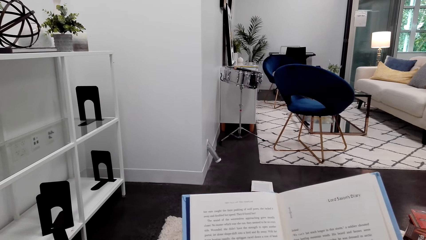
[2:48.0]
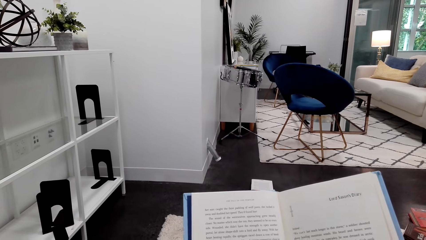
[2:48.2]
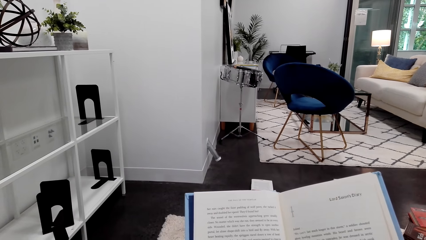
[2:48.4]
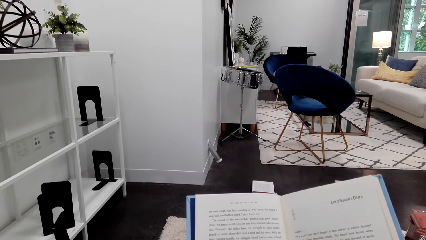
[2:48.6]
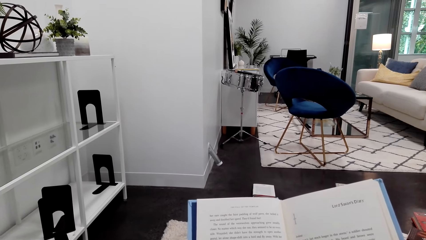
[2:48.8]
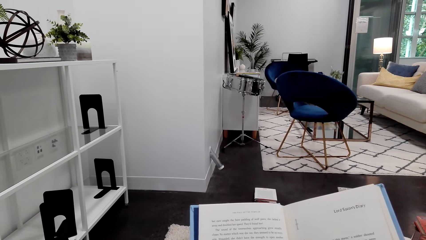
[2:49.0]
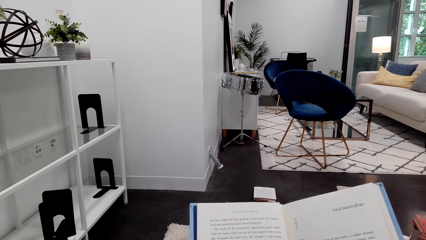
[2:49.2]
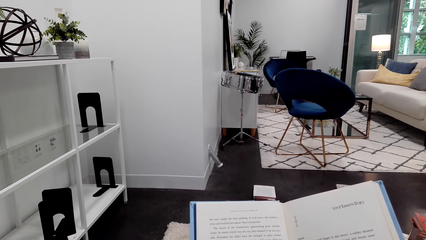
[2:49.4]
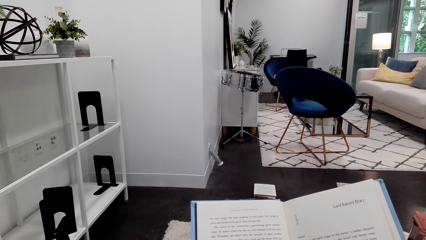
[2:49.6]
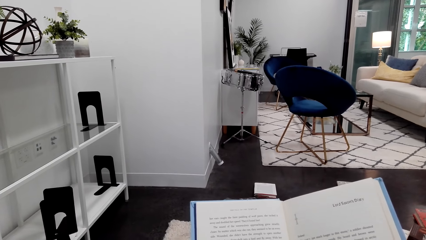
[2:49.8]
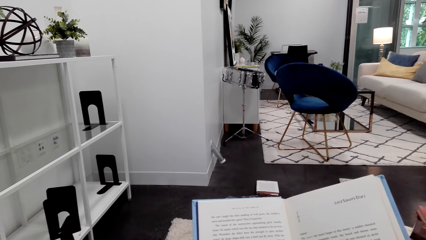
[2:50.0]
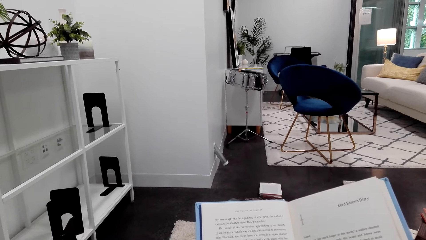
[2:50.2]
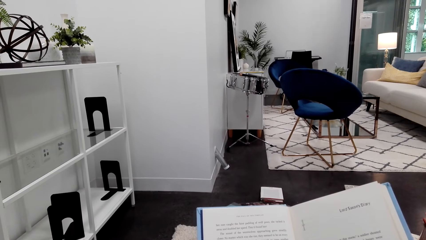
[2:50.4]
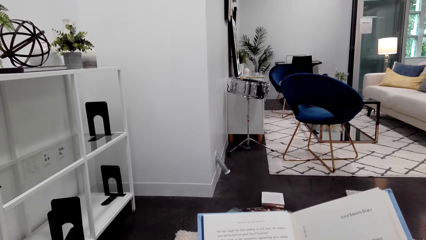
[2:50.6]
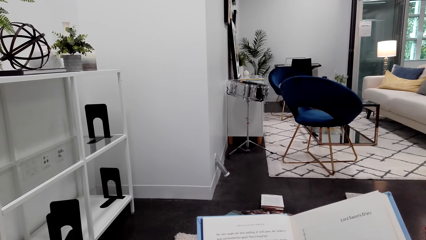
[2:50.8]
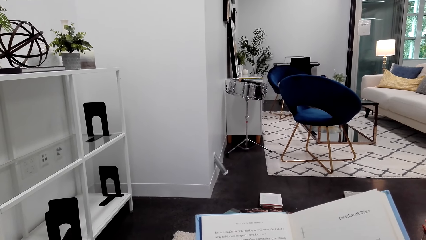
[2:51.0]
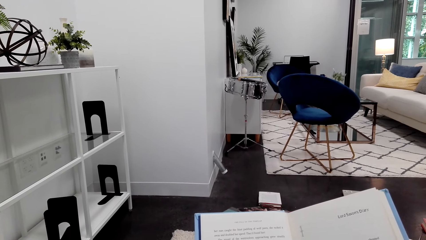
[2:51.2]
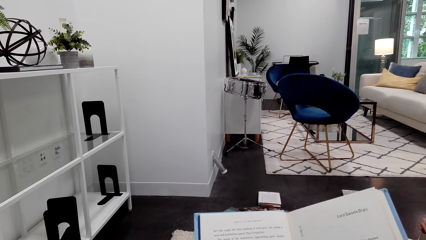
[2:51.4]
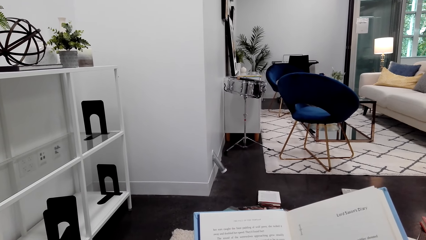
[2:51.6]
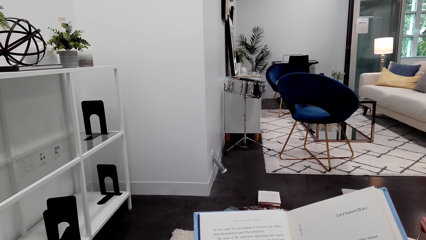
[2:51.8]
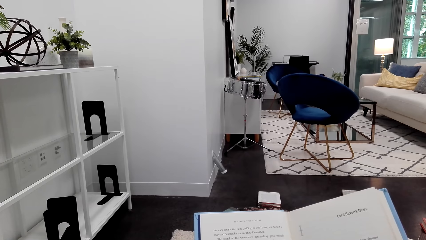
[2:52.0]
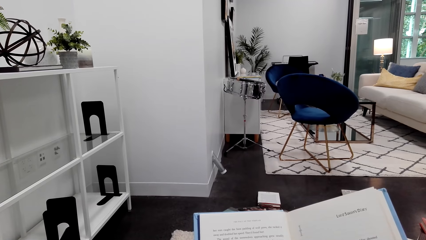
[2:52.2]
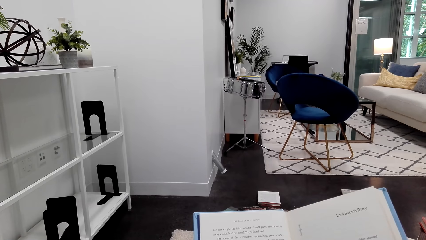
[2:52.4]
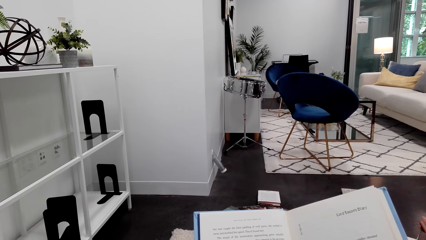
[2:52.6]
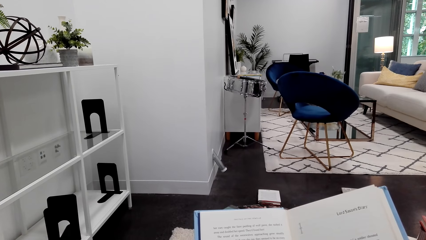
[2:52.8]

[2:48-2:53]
The camera wearer reads the book.

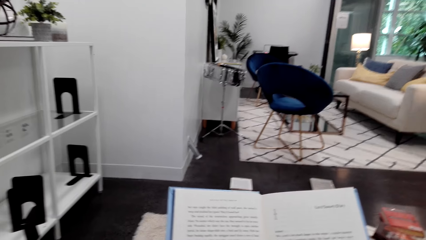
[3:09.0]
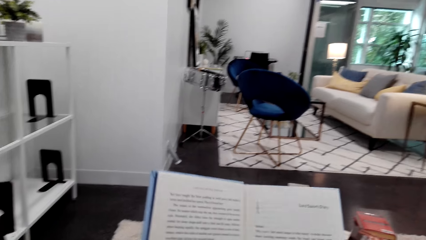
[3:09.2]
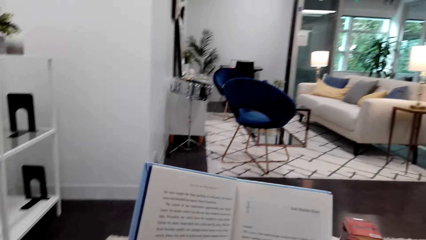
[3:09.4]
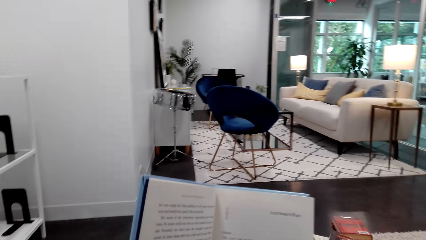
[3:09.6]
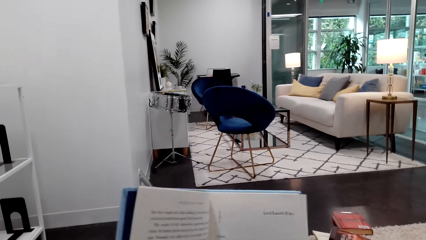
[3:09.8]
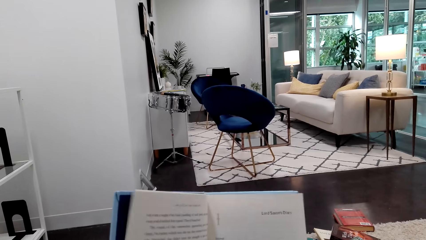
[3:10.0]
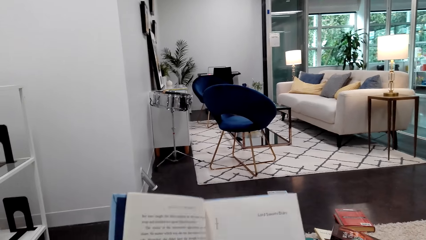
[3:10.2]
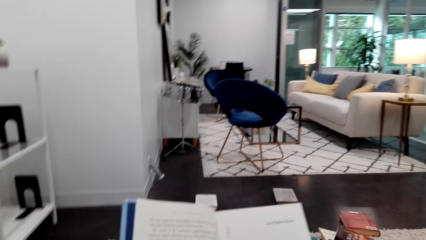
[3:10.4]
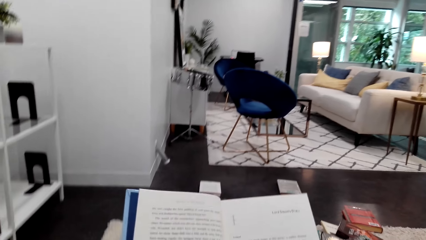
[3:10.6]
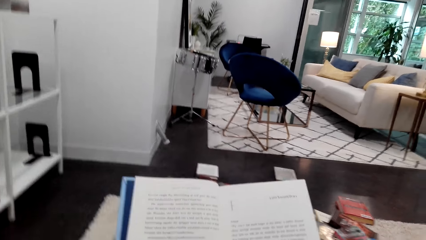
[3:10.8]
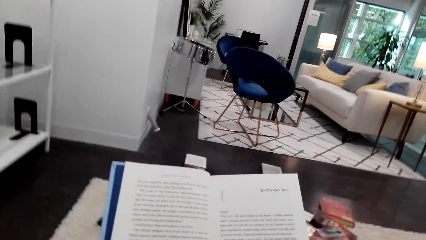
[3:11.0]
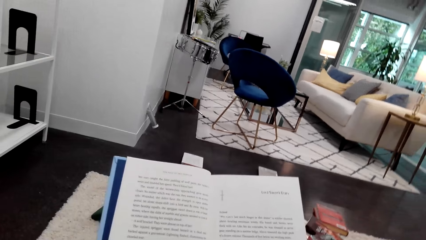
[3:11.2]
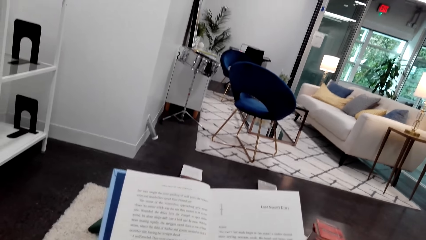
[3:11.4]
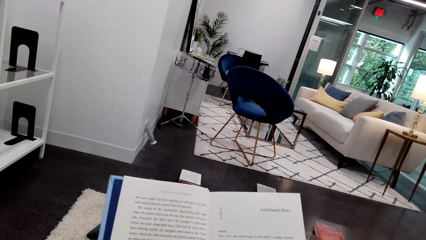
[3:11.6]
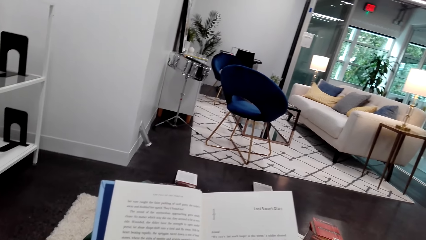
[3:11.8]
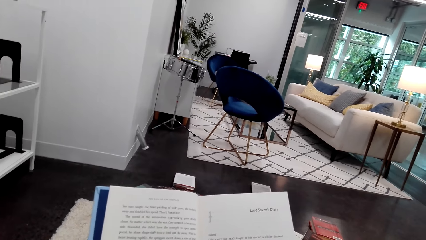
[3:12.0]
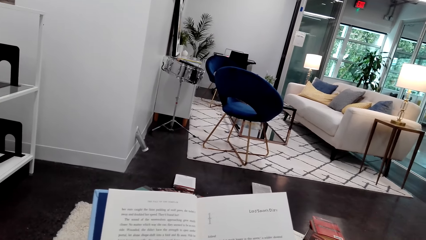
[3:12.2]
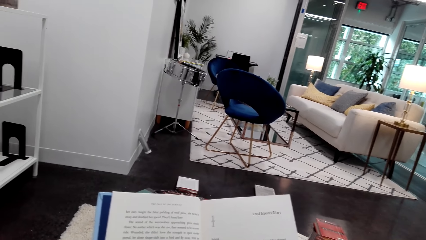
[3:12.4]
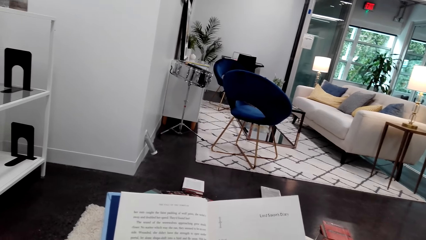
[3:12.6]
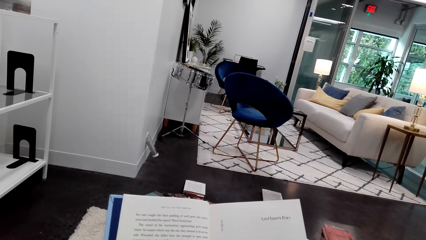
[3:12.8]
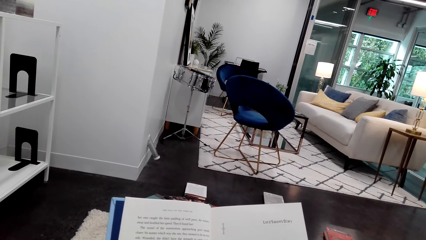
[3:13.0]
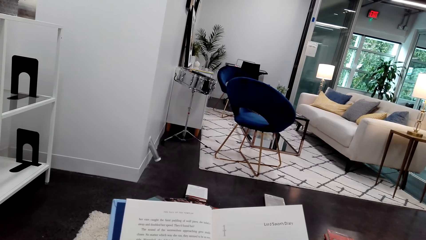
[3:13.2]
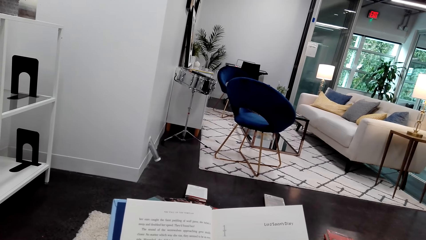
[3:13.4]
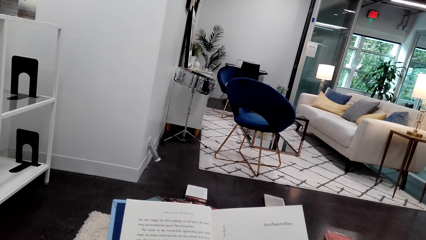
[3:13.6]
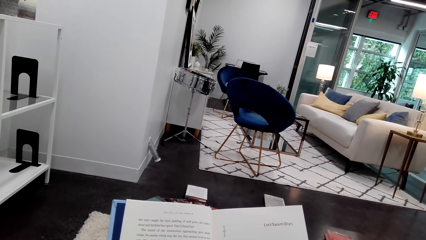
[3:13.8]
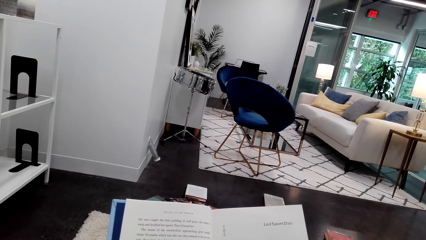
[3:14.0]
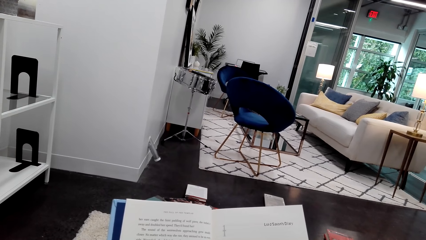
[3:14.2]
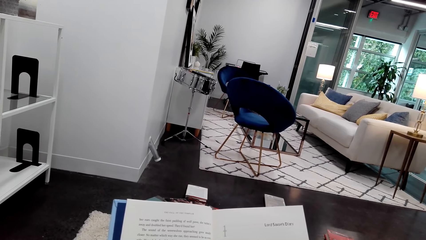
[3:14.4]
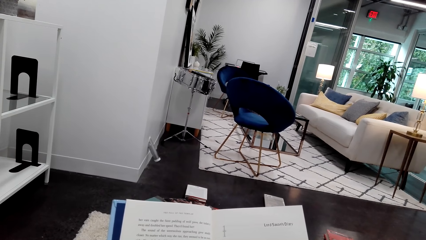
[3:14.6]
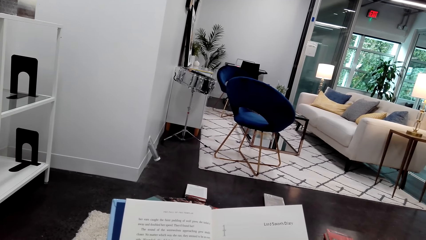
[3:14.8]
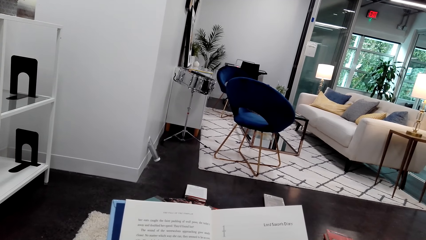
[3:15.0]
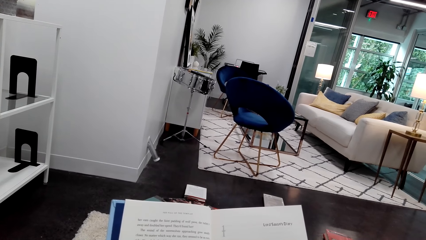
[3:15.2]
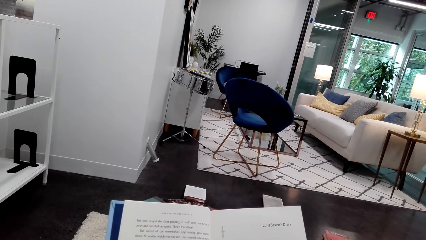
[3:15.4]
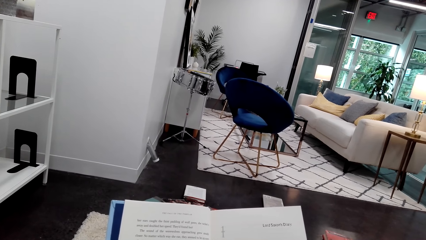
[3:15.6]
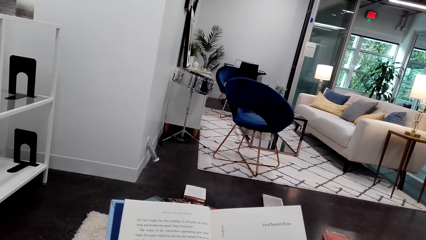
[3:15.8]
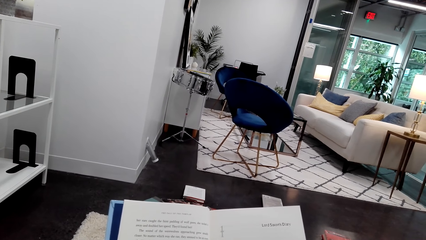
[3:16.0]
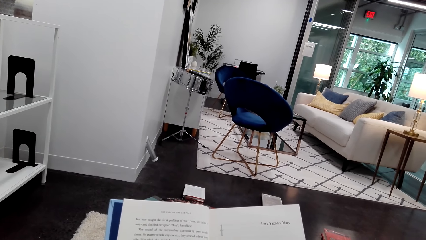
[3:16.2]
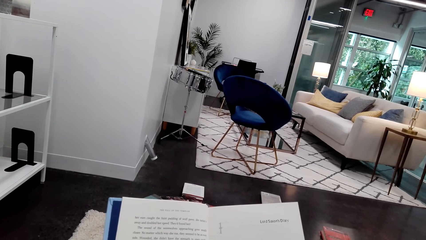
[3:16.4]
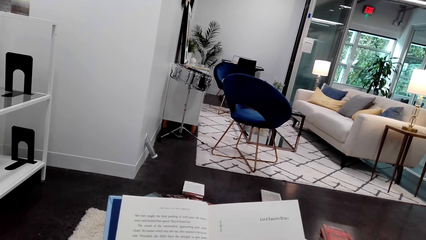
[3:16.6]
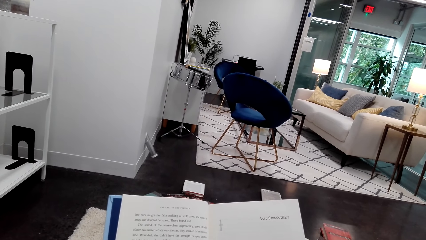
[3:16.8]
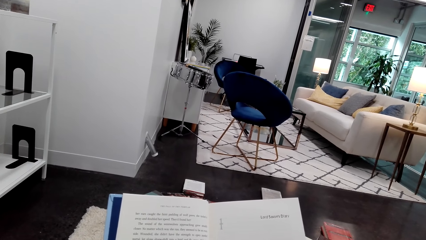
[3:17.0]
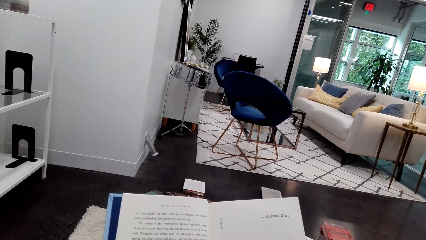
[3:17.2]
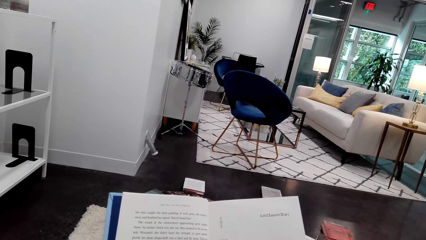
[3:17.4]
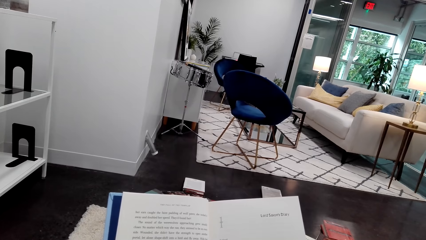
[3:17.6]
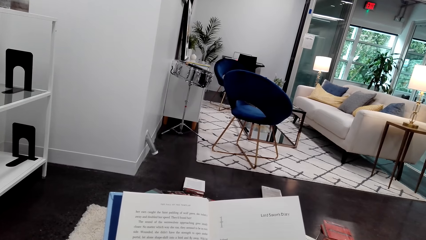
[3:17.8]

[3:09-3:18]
The camera wearer moves the book. They read the book.

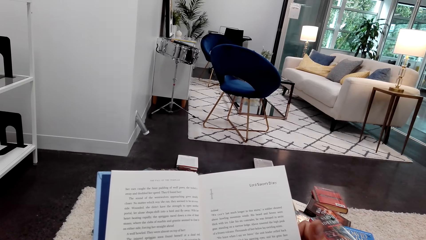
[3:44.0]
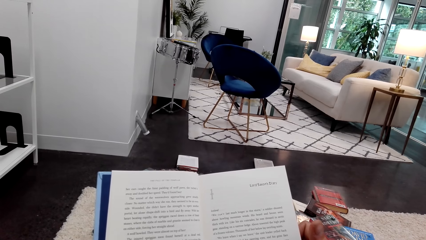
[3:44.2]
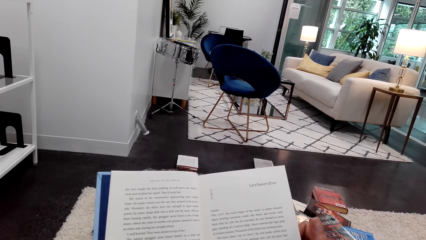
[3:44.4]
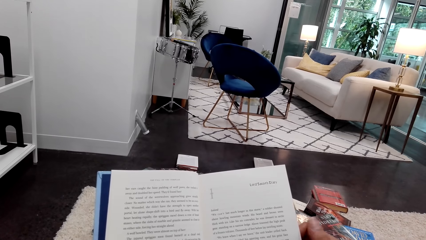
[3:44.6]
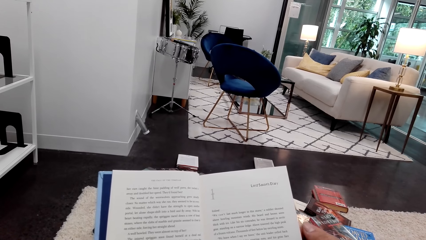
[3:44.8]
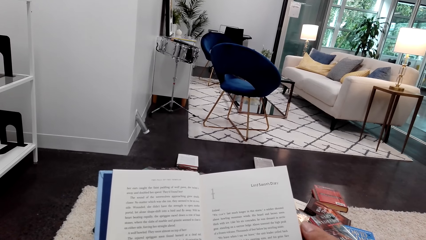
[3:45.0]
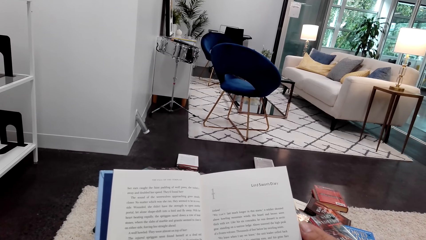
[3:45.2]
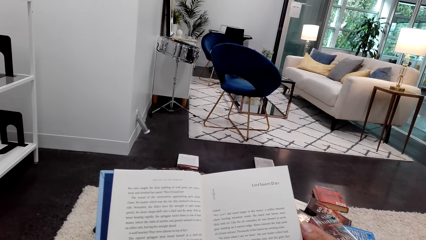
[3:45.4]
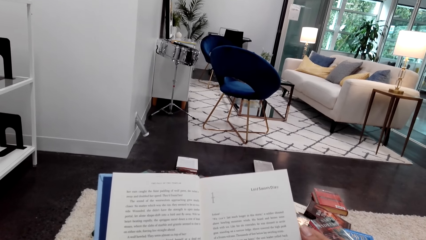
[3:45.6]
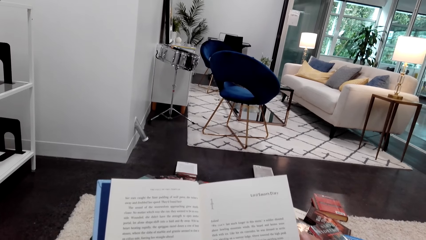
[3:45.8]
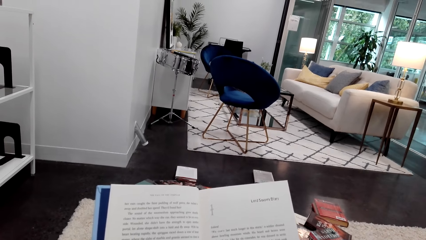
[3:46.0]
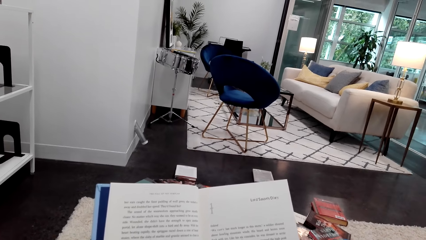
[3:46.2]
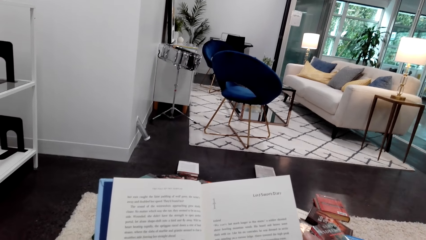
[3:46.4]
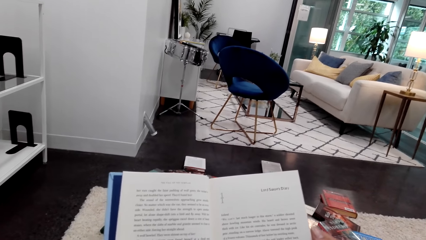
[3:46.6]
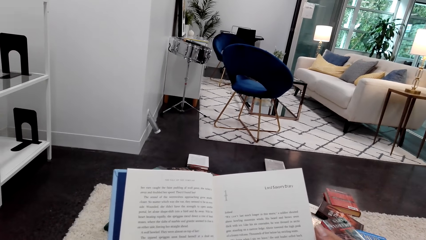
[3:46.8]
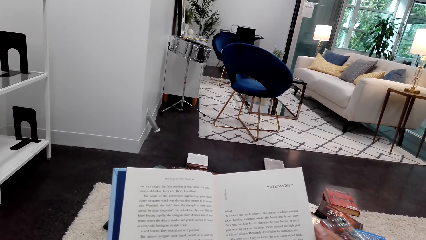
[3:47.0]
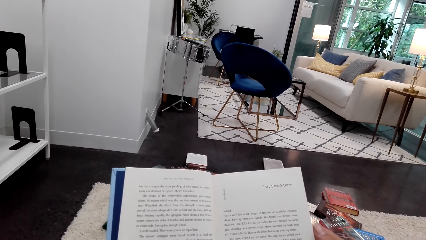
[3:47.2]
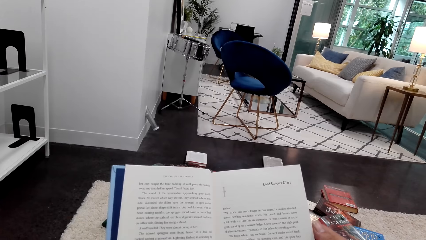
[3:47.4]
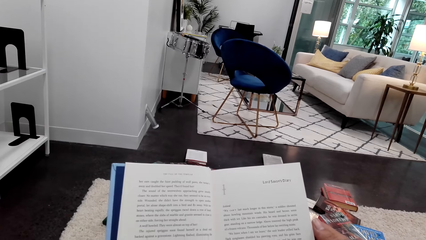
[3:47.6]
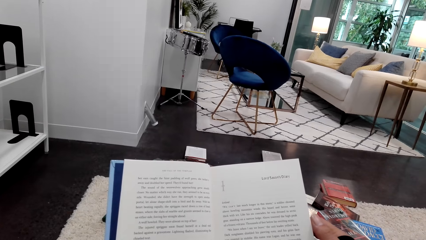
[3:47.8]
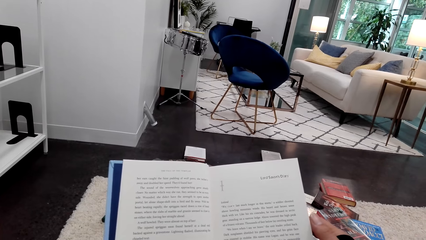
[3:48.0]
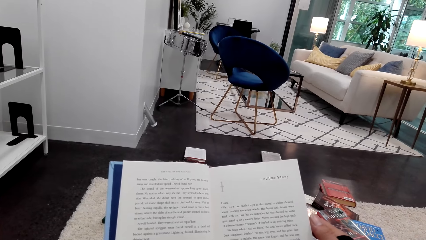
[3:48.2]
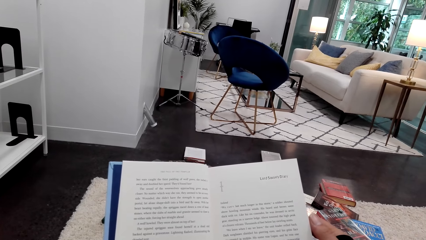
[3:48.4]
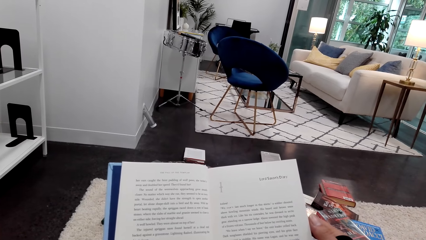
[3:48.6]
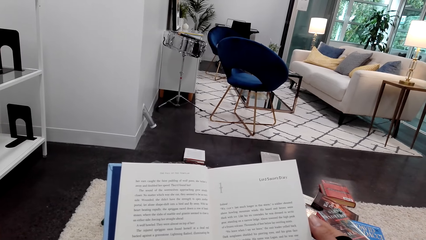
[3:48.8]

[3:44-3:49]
The camera wearer moves a finger. They read the book.
